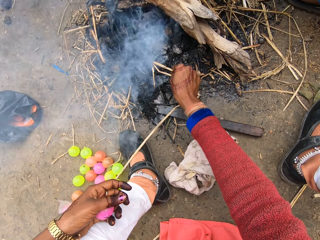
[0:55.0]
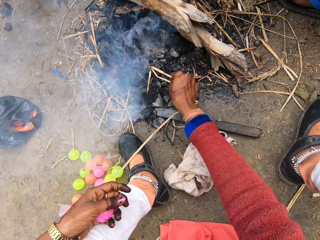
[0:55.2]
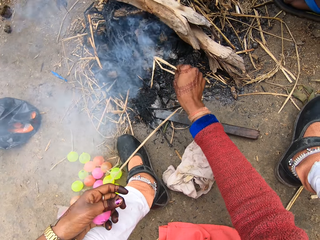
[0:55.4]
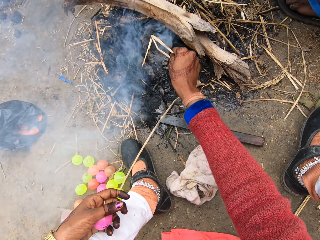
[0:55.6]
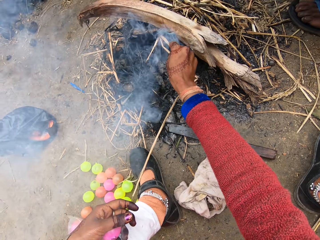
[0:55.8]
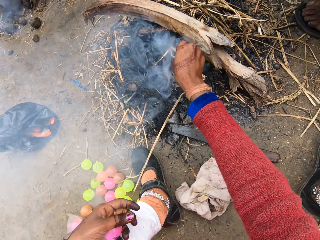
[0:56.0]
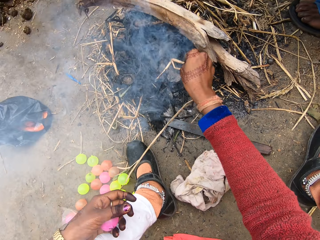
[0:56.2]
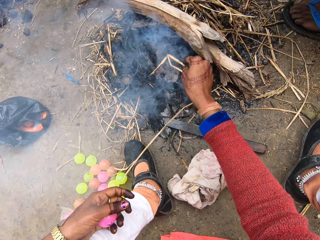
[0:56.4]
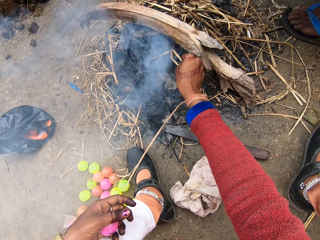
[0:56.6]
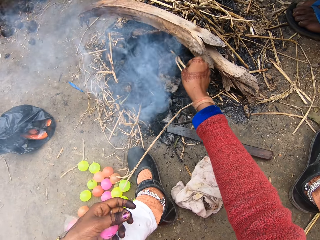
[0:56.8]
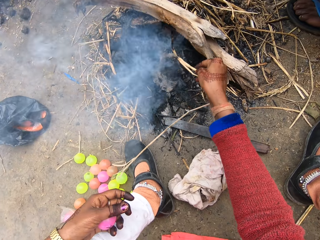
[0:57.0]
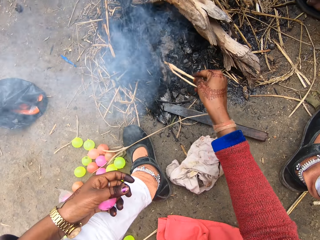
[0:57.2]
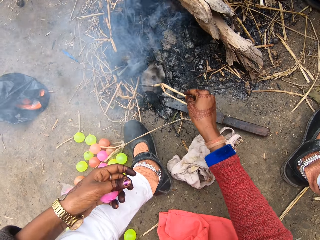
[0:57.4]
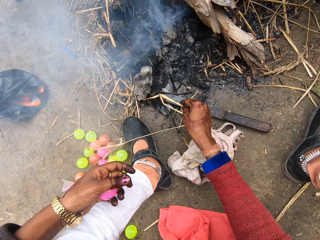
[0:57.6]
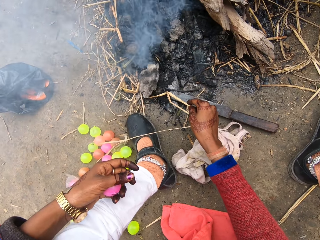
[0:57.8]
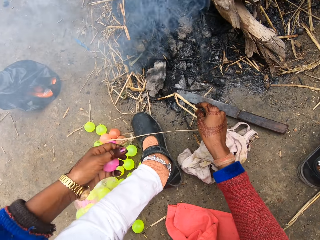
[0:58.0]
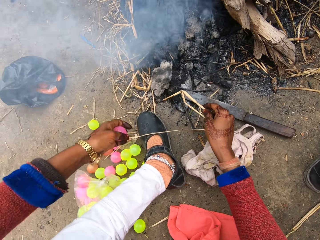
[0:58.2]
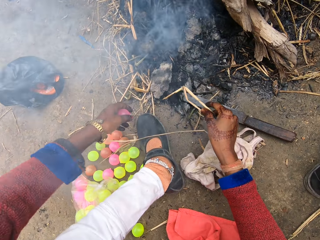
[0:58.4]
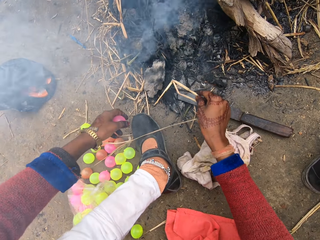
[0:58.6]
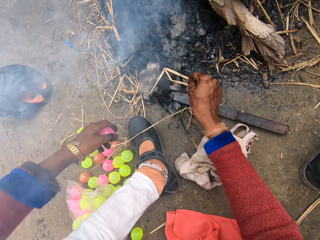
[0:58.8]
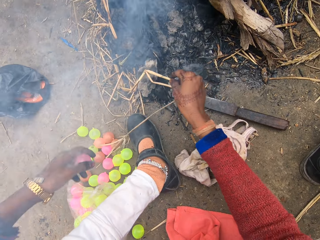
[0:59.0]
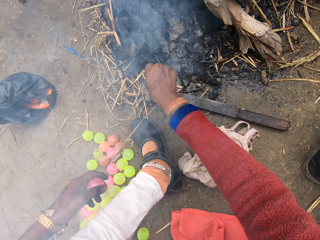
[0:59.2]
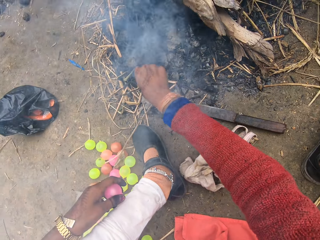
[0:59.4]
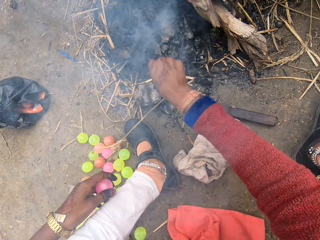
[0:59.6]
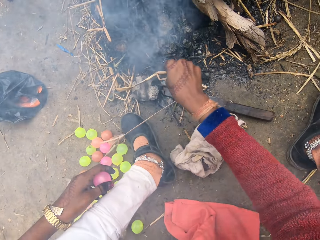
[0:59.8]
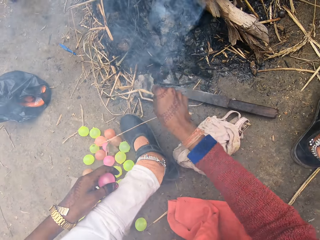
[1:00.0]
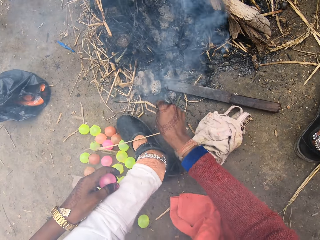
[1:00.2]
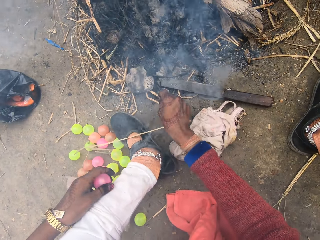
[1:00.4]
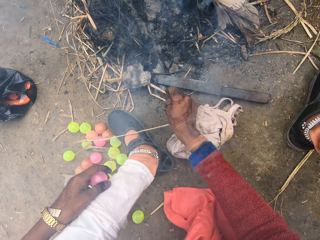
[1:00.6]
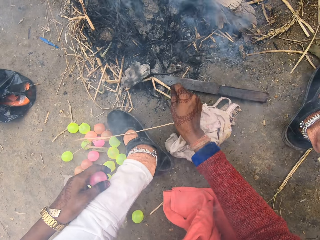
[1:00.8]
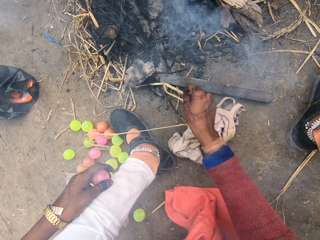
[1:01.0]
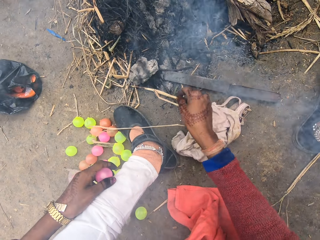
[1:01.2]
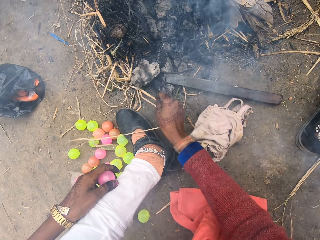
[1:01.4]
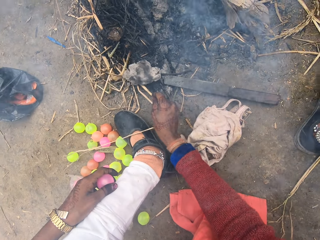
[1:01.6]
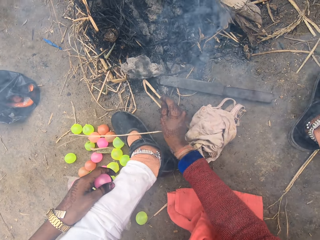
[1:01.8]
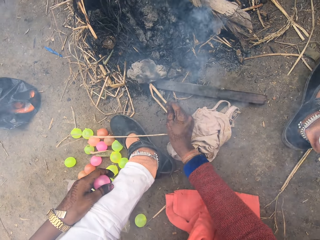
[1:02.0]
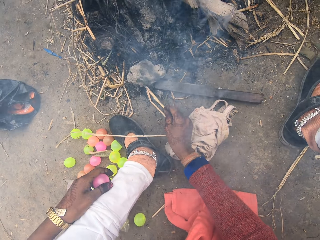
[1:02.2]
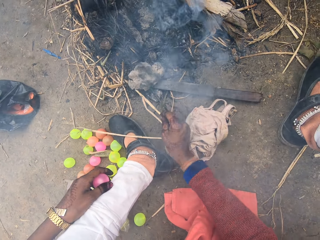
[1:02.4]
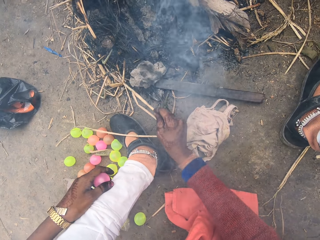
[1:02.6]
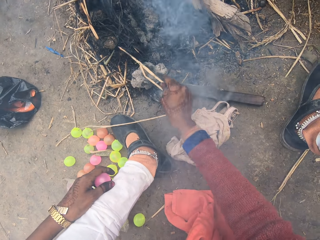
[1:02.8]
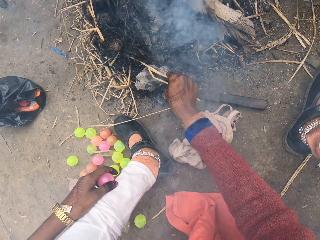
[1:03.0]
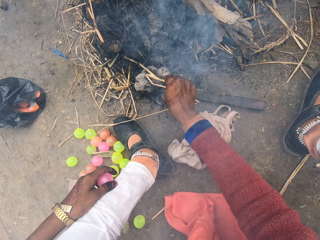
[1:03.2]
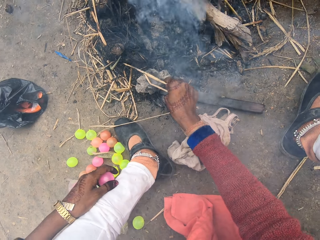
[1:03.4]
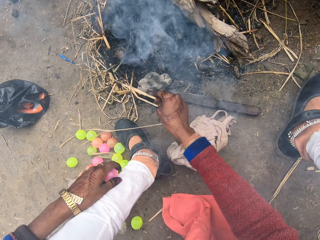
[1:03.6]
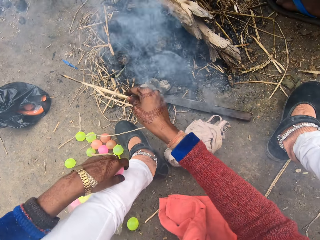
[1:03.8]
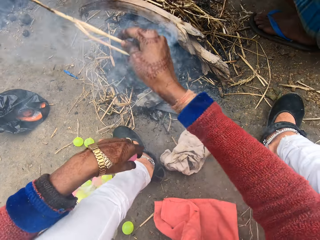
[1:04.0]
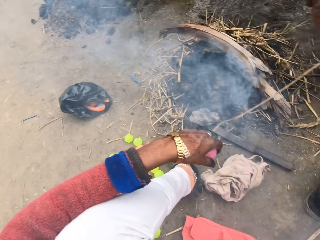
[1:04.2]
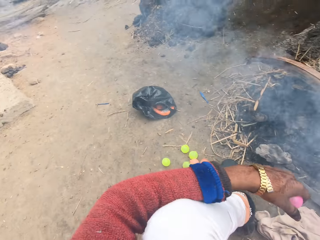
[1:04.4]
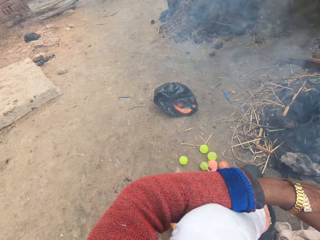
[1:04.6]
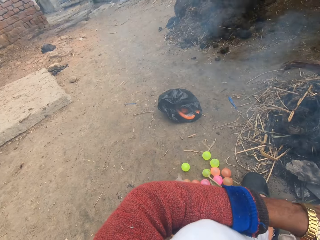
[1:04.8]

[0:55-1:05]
The camera wearer moves the coal with the grass. They remove something from the fire.

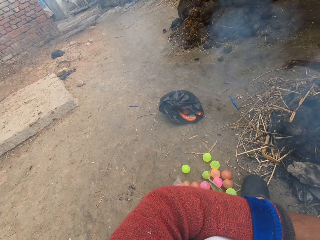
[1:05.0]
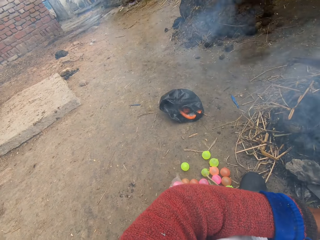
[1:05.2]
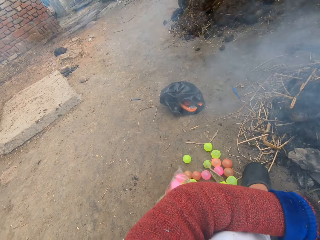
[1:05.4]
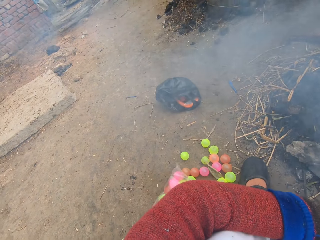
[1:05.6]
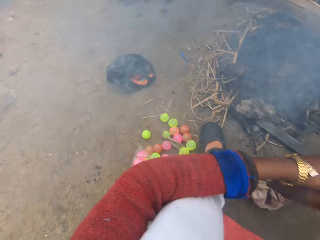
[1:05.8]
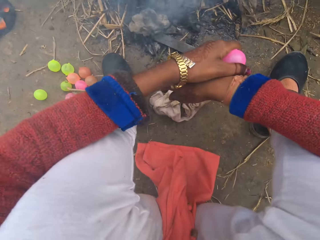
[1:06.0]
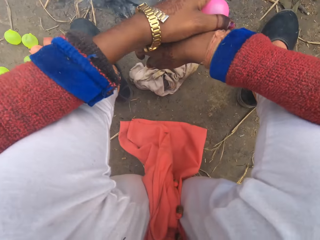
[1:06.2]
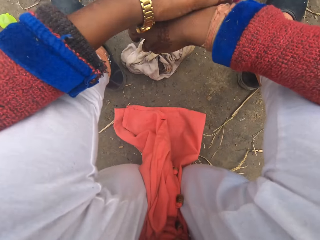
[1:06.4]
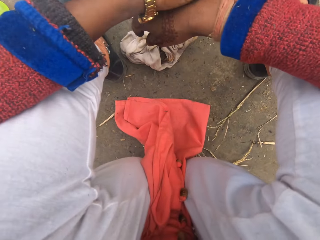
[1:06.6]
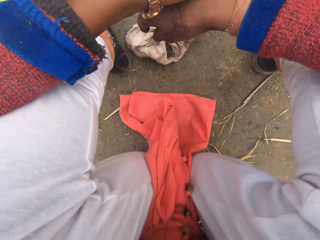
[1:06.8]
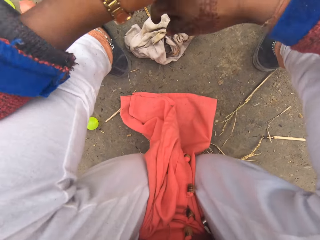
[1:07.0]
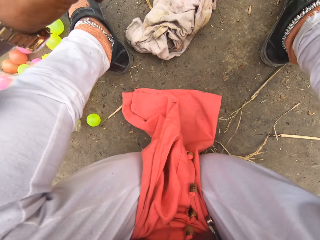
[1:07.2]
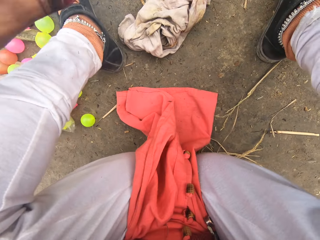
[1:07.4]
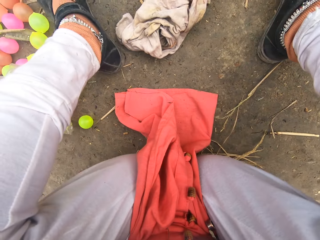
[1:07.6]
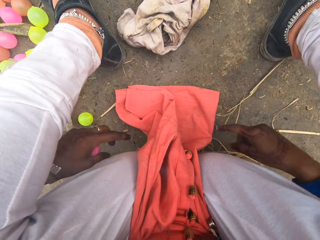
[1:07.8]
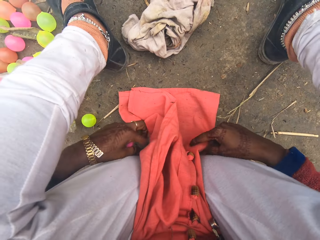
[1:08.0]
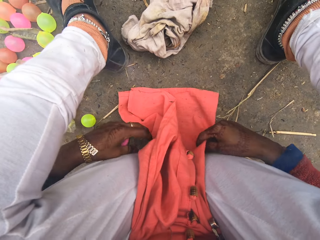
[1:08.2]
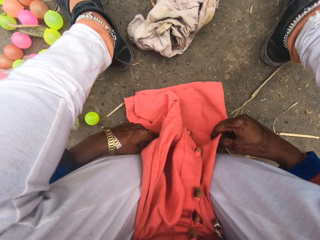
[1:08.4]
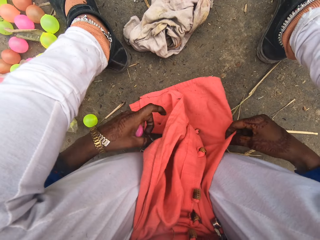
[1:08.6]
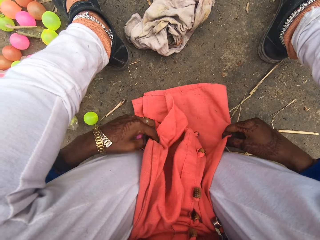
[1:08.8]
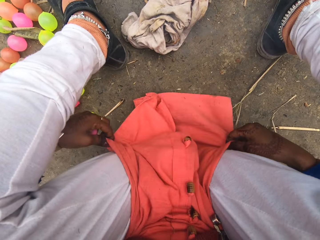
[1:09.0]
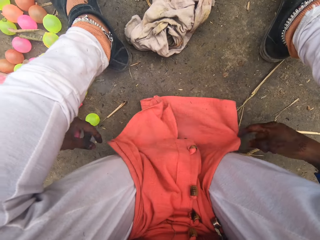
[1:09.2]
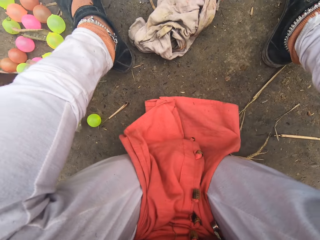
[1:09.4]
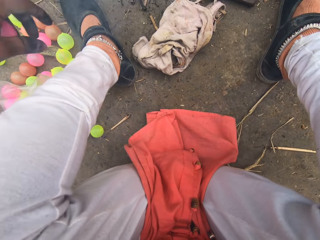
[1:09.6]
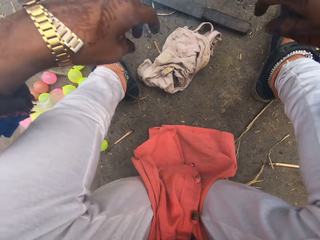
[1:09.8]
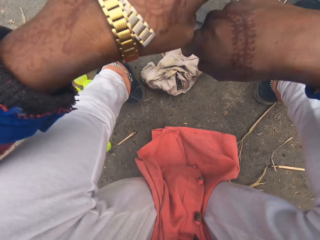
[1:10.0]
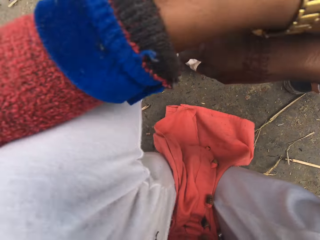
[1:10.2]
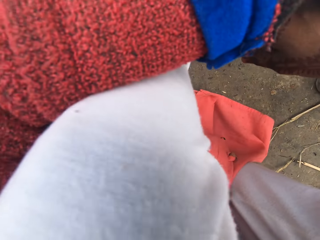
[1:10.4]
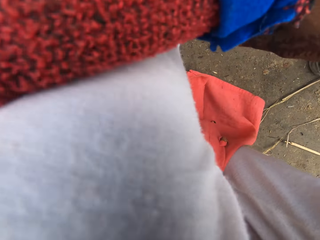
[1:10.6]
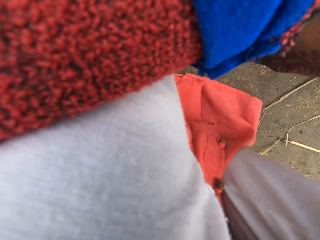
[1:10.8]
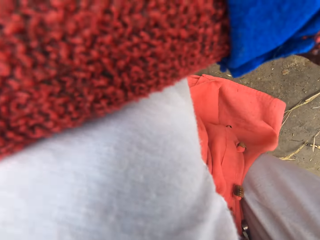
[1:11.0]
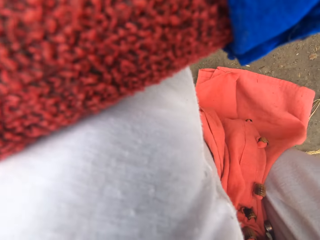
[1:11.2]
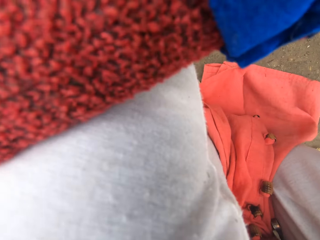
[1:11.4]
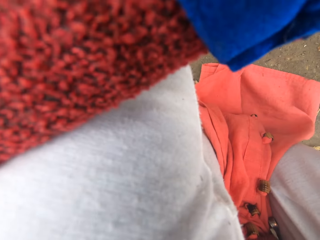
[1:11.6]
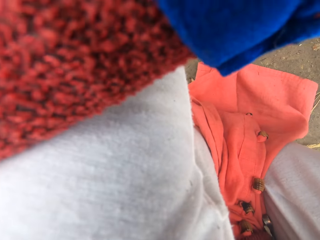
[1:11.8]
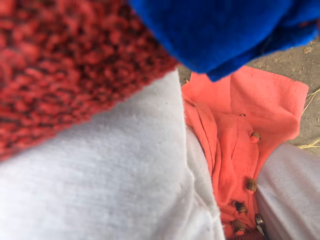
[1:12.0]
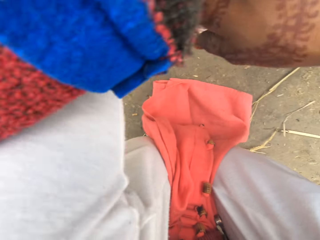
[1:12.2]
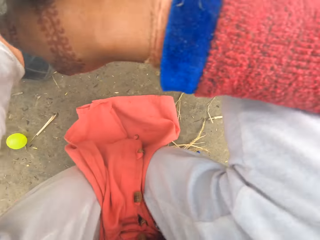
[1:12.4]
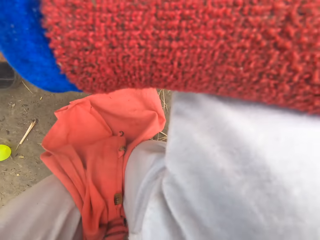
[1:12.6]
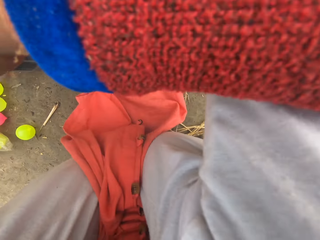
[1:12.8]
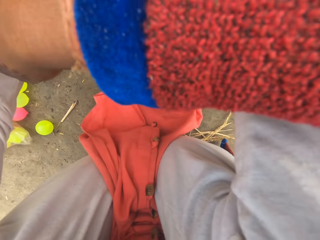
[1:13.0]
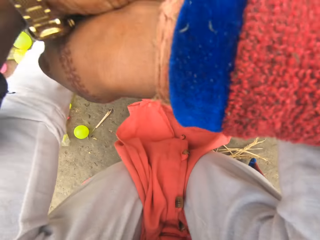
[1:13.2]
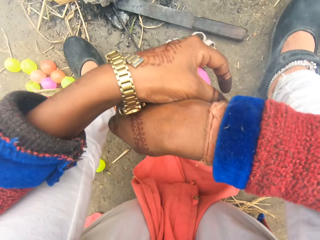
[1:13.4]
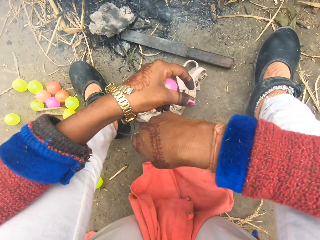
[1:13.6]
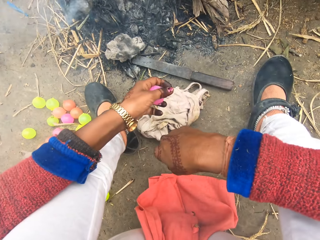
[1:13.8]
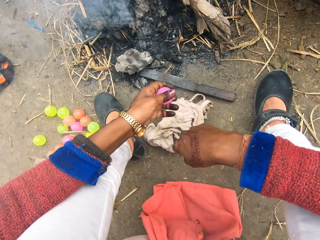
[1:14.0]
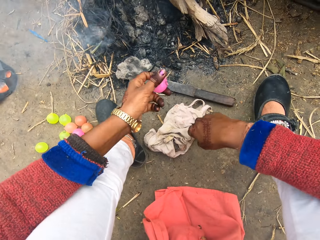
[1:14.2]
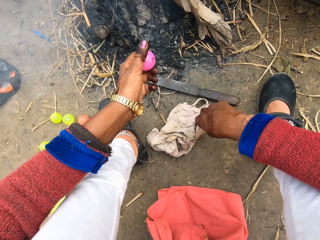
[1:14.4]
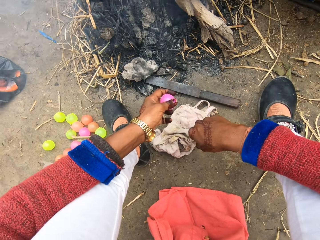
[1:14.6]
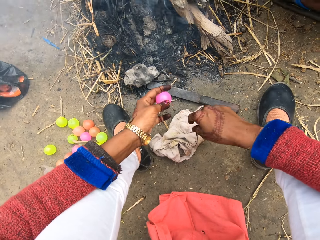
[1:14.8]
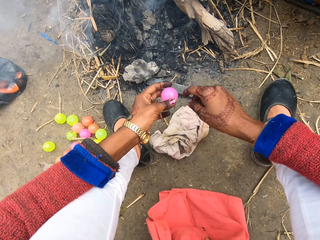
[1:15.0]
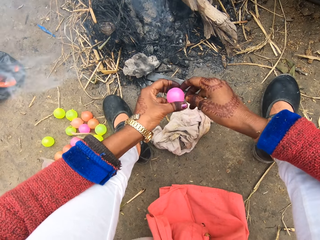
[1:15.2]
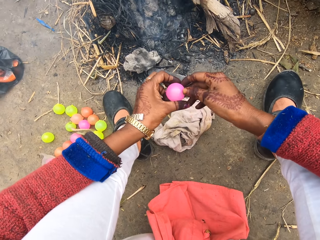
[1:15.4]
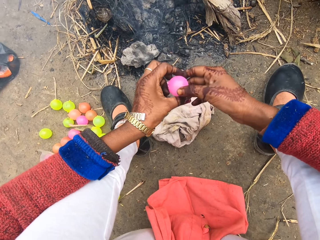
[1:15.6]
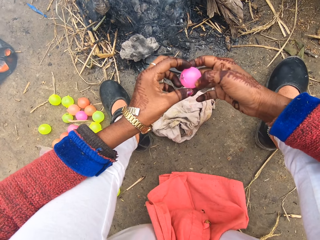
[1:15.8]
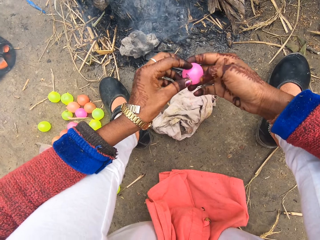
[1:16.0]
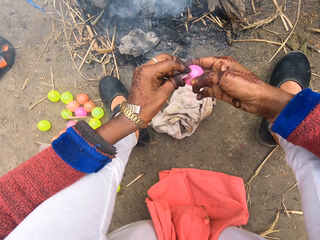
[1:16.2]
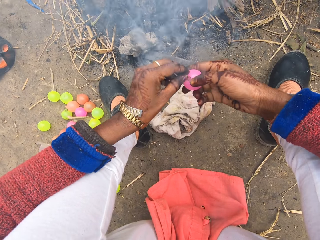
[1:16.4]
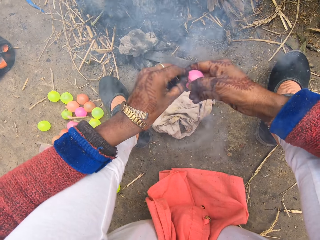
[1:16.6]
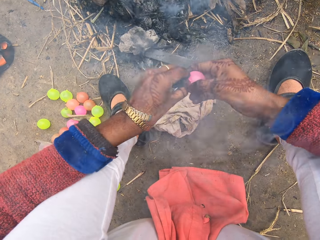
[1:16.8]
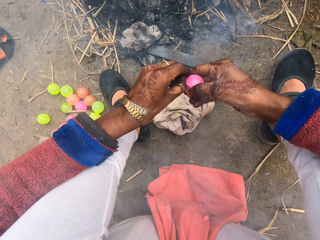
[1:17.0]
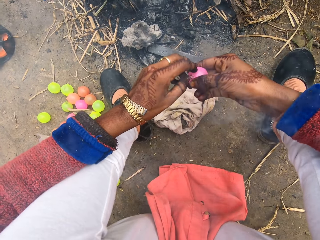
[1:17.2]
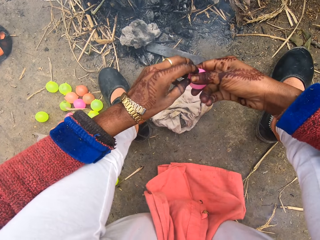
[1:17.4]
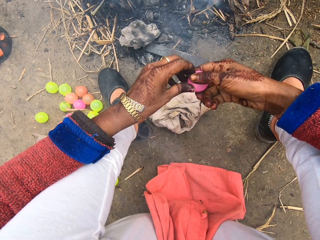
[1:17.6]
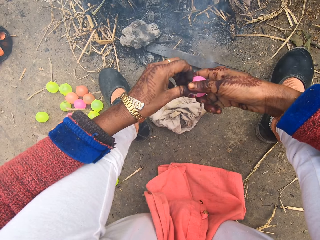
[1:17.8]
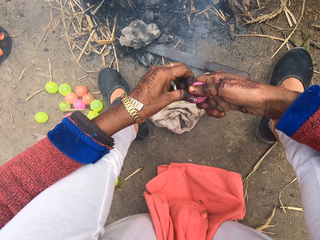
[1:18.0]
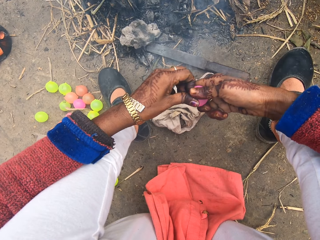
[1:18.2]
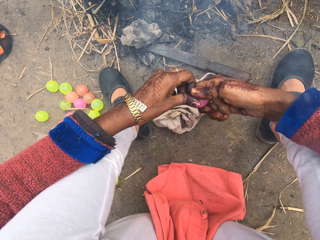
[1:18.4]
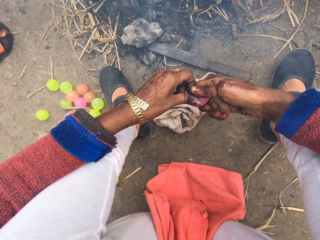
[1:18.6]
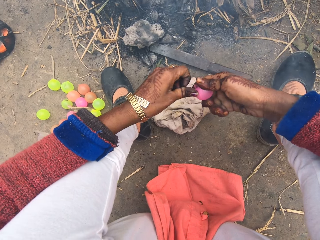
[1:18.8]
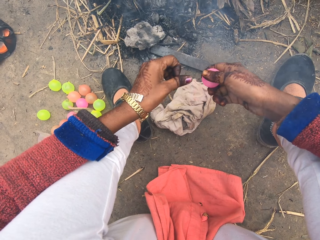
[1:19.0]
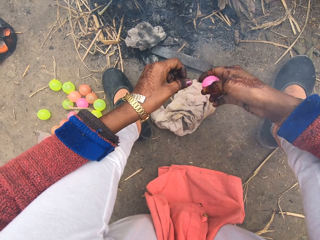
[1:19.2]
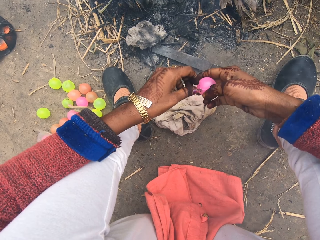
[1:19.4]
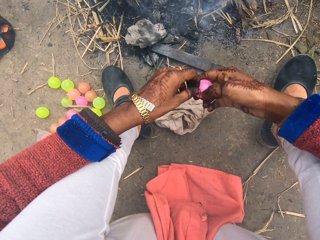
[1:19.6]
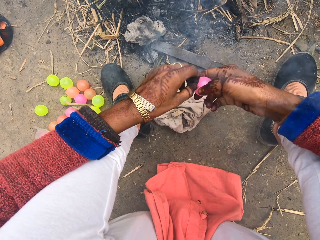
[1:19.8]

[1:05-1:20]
The camera wearer puts their hand together. They spread their cloth. They adjust their cloth. They put their hand together. They rotate the chi ball in their hand with their fingers. They move the ball to their right hand. They peel the ball.
